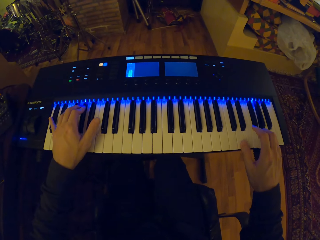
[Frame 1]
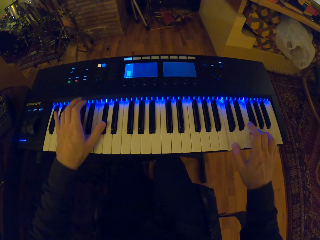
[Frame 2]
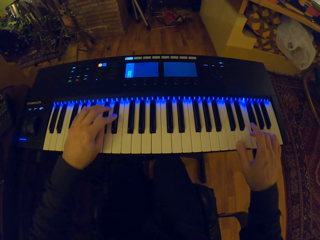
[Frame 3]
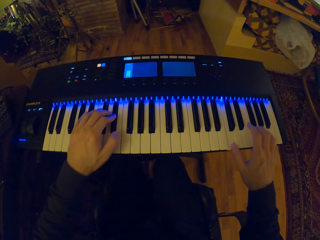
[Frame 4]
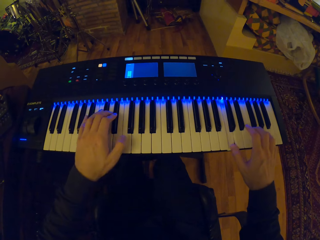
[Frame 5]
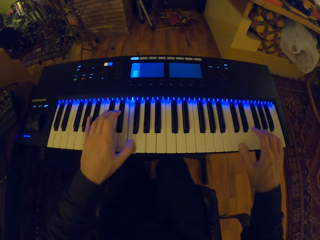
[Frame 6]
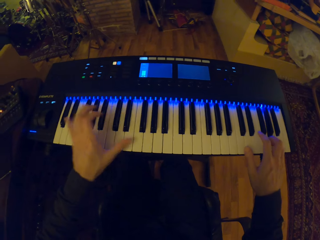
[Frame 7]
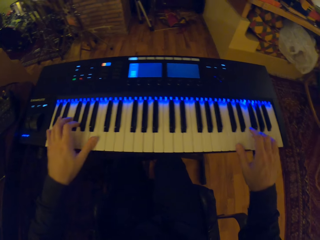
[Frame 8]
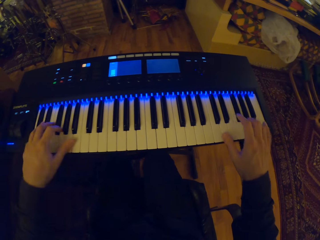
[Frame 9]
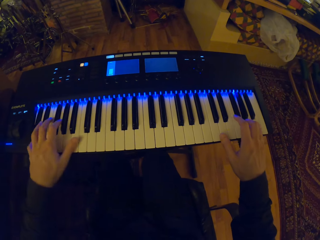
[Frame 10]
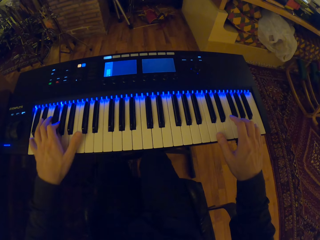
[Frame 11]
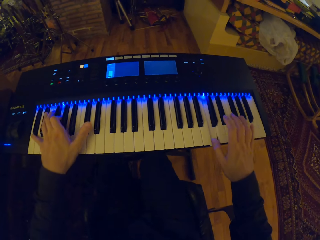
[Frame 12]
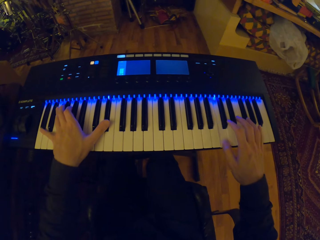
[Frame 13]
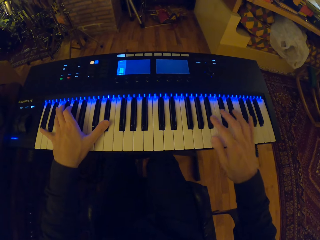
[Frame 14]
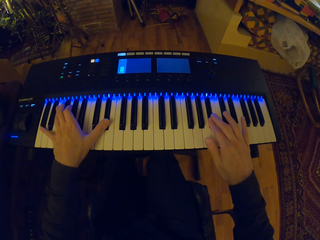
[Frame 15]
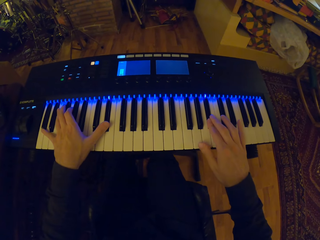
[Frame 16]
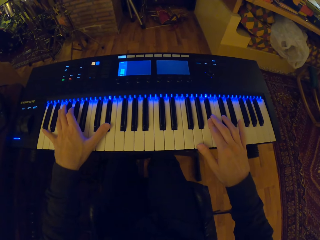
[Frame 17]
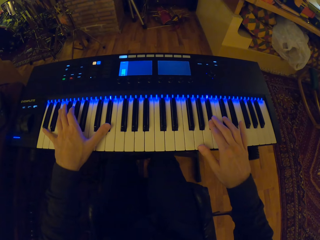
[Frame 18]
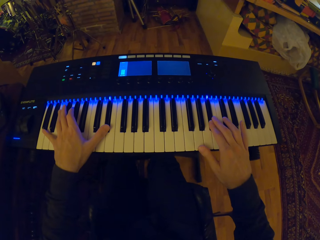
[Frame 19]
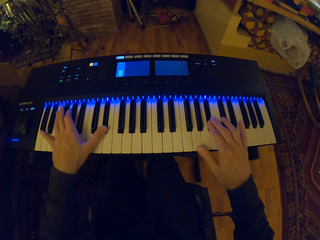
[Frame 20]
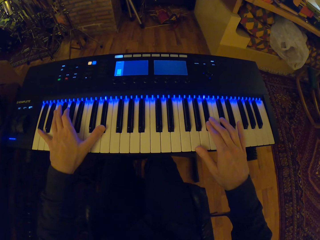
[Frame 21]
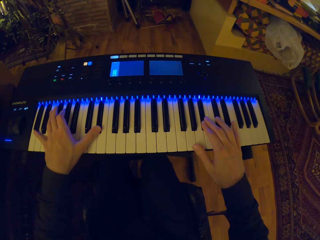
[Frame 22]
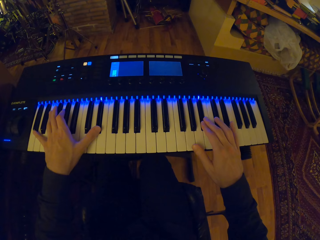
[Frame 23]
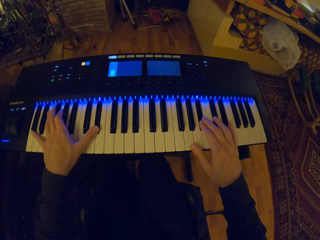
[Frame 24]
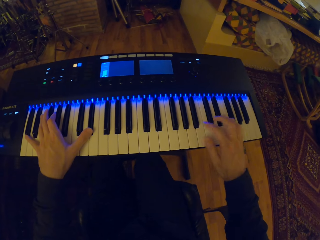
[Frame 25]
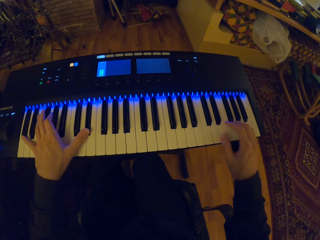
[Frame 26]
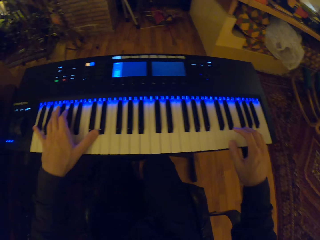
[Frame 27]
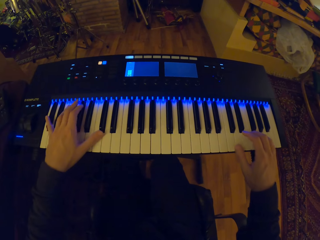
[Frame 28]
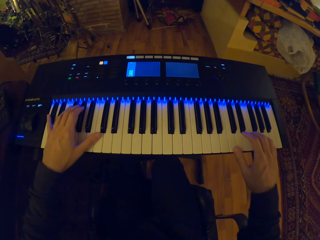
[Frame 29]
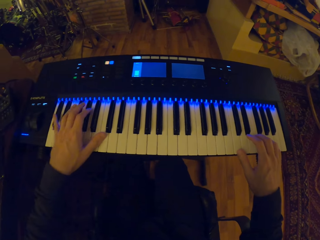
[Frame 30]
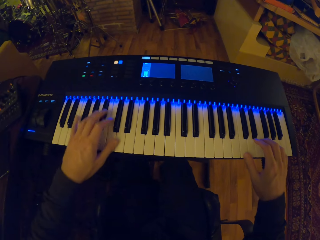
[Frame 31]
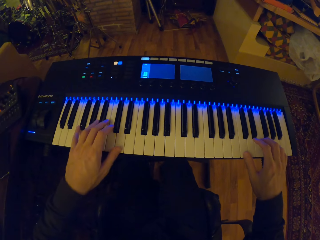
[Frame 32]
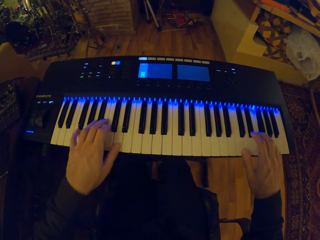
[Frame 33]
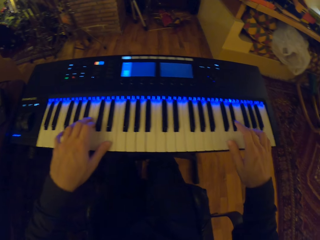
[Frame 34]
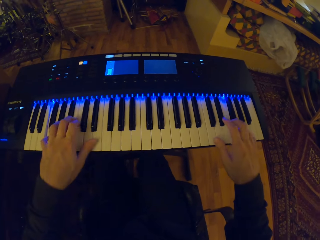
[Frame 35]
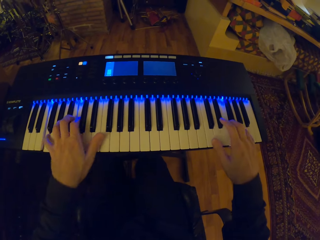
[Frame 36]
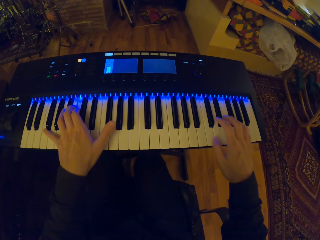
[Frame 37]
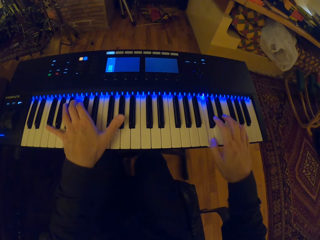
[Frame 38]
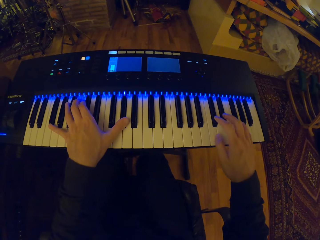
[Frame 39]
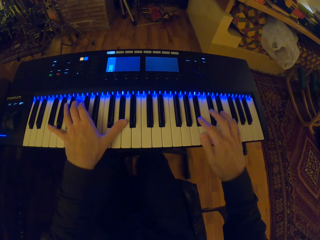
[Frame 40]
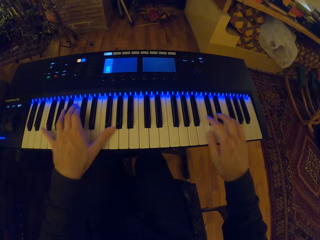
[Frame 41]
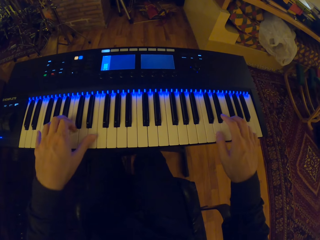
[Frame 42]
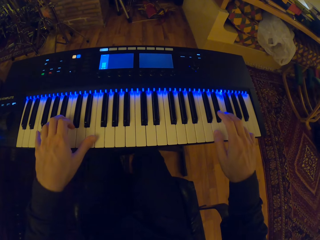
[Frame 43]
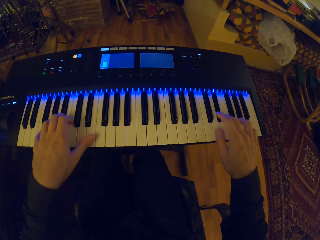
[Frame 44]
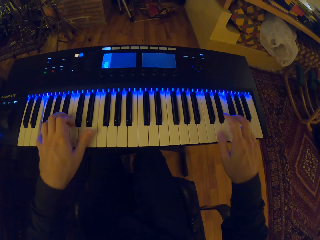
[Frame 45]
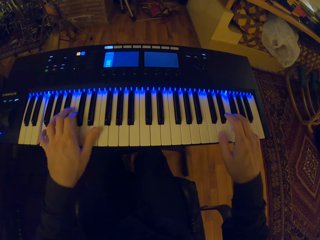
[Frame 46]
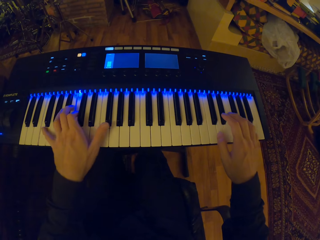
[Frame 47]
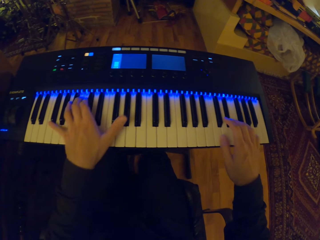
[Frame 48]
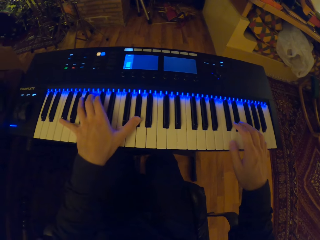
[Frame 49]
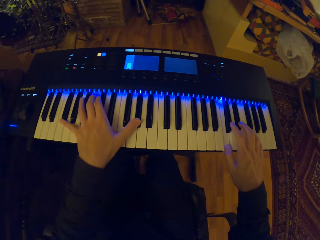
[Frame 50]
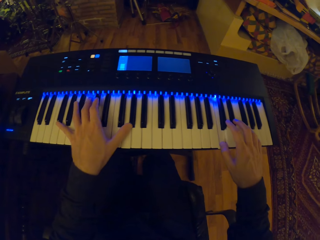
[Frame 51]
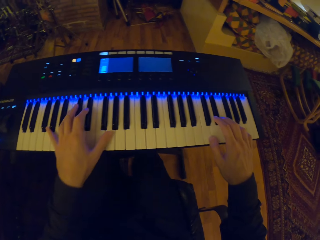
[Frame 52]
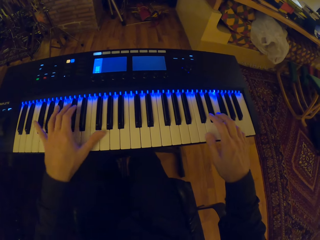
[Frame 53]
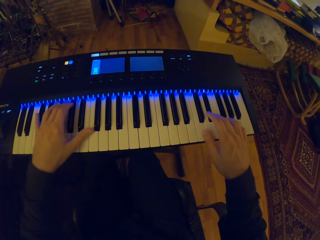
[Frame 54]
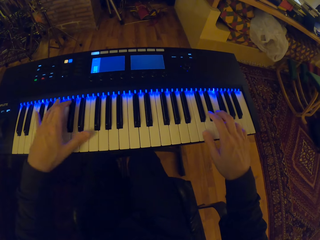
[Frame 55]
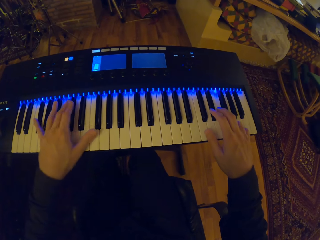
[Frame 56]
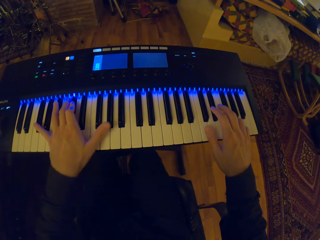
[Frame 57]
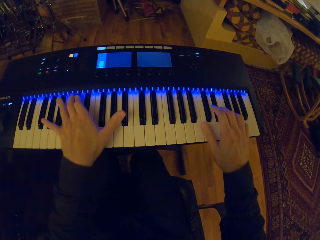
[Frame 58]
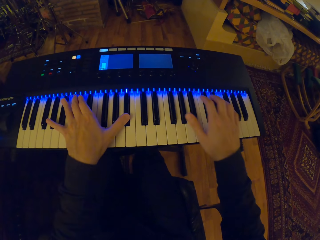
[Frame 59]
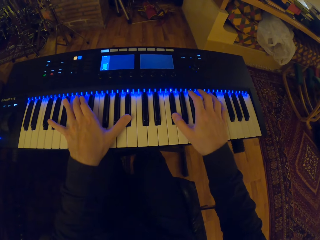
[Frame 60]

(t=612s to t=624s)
The camera wearer pauses playing piano. They play piano.

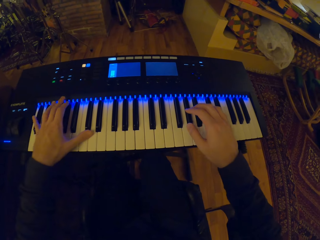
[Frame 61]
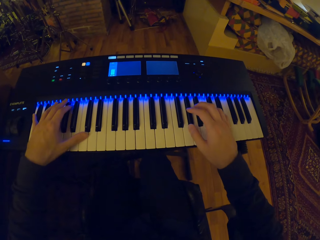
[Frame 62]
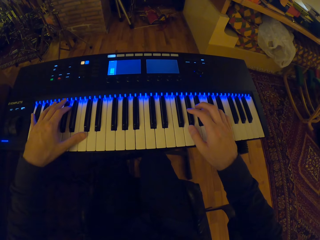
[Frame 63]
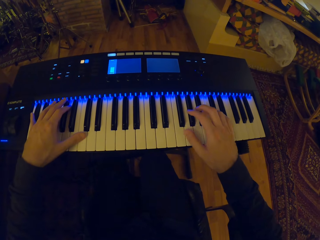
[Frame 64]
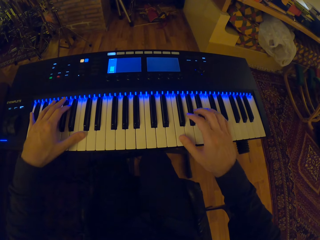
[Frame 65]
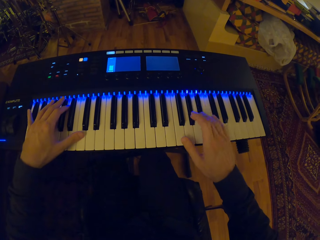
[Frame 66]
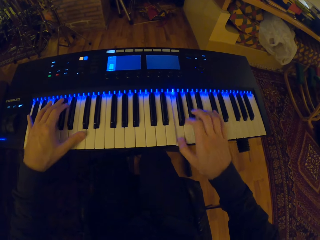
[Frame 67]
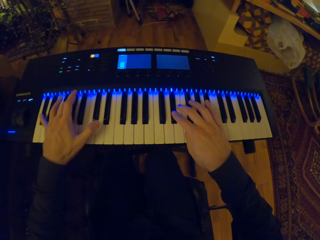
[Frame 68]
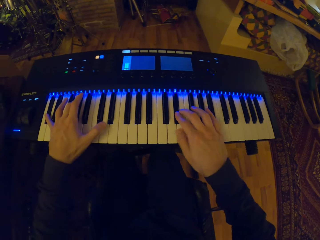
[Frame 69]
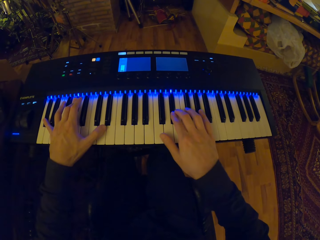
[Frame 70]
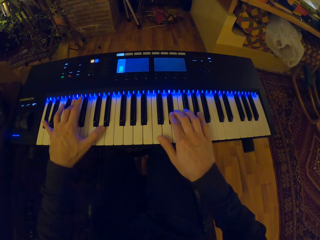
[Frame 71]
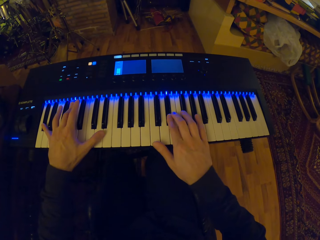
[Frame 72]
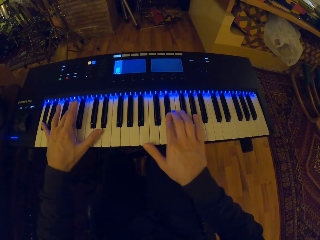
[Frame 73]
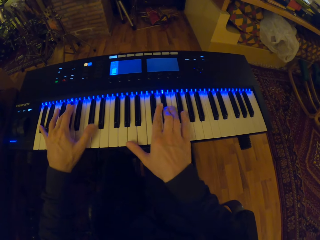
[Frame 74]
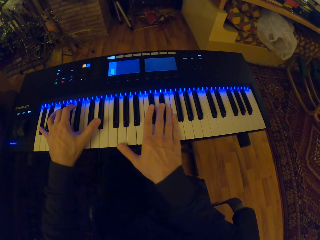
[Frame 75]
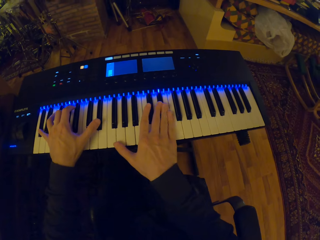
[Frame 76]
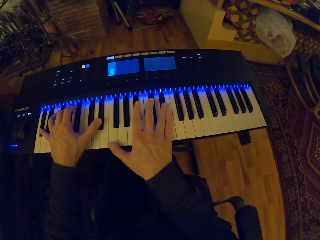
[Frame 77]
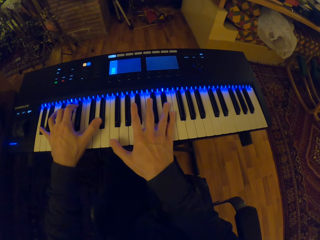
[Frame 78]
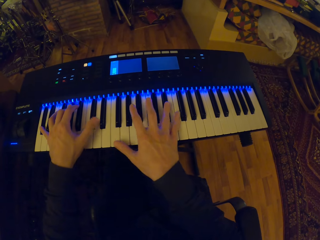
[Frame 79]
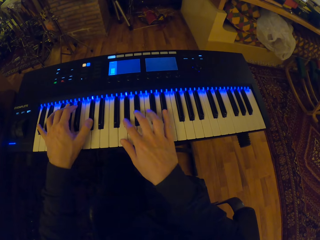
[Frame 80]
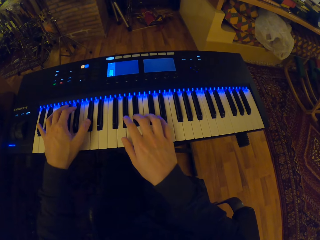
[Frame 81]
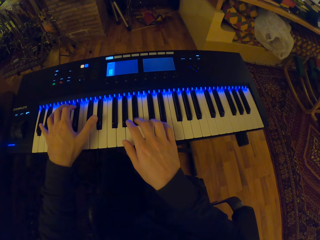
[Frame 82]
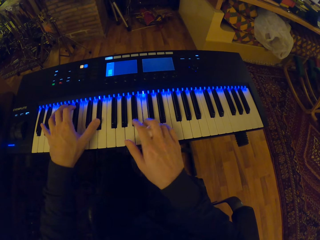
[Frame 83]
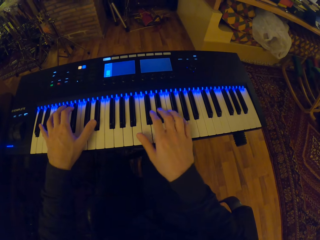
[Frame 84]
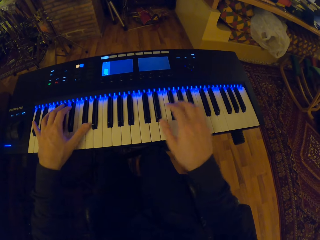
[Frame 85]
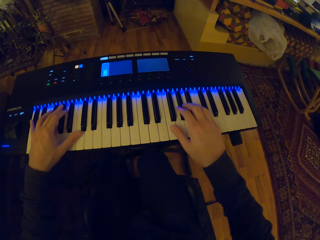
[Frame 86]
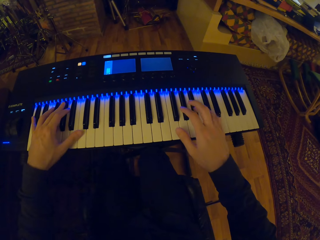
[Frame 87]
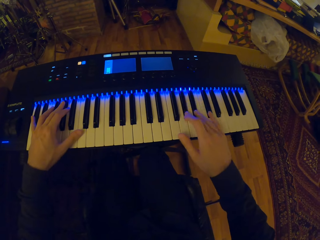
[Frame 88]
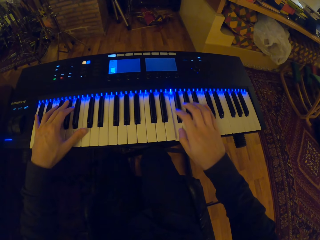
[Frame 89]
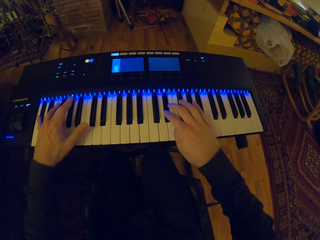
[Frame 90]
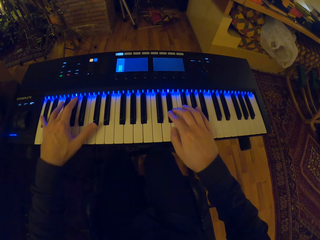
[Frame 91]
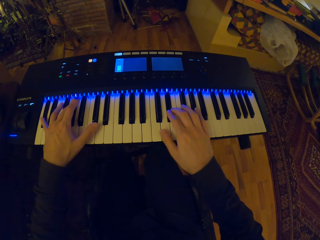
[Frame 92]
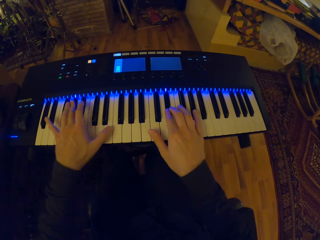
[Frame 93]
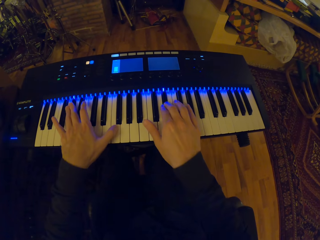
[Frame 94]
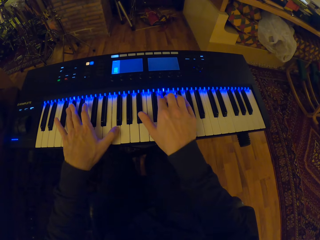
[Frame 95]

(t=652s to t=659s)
The camera wearer pauses playing piano. They play piano.

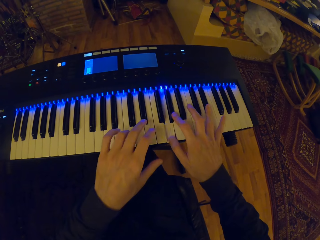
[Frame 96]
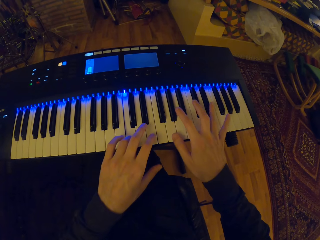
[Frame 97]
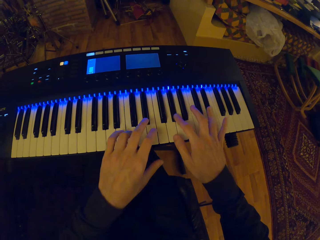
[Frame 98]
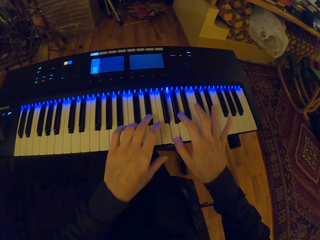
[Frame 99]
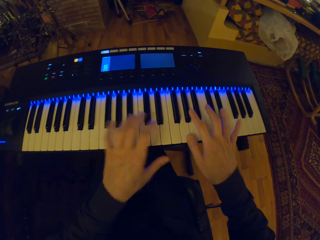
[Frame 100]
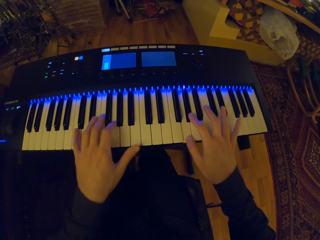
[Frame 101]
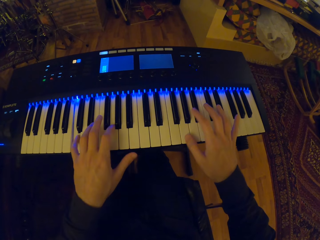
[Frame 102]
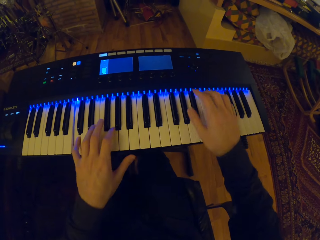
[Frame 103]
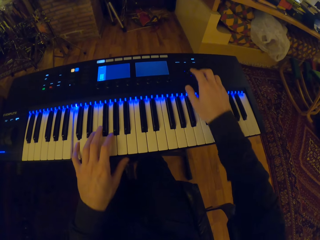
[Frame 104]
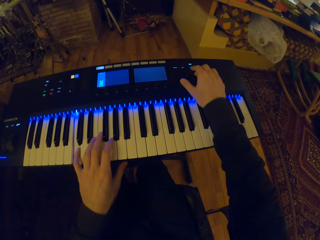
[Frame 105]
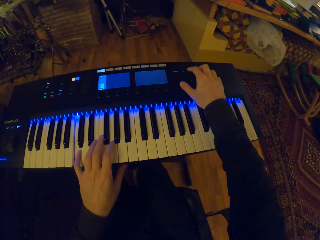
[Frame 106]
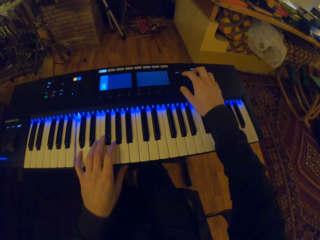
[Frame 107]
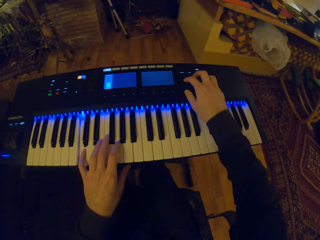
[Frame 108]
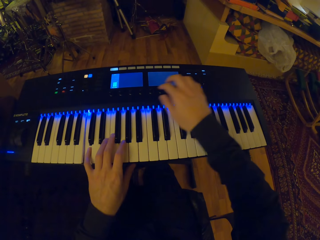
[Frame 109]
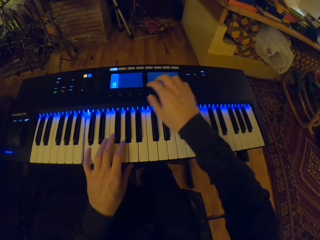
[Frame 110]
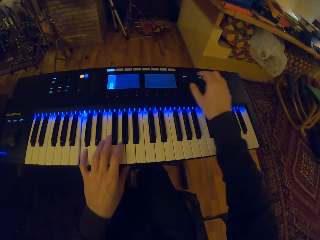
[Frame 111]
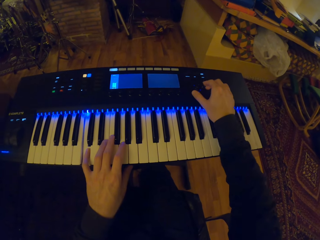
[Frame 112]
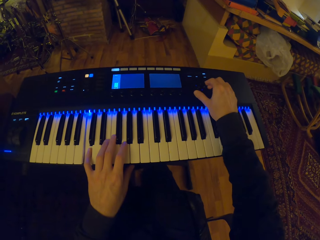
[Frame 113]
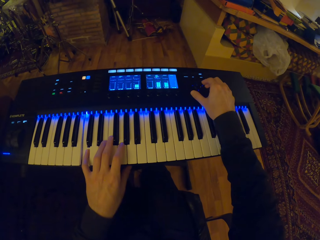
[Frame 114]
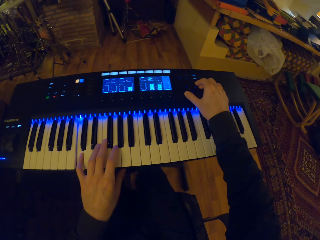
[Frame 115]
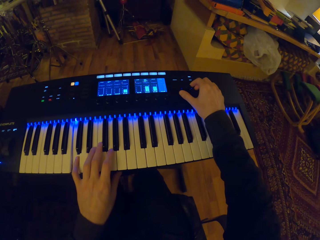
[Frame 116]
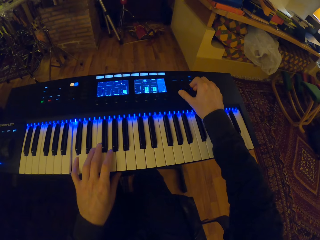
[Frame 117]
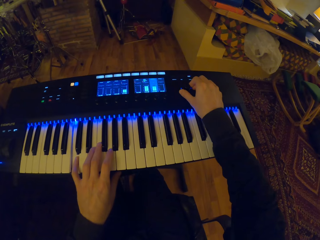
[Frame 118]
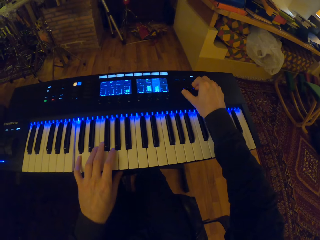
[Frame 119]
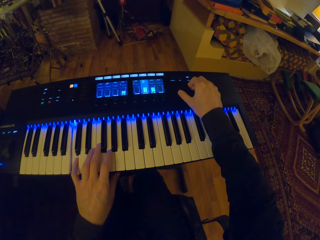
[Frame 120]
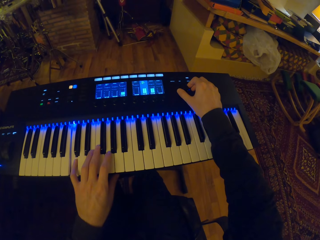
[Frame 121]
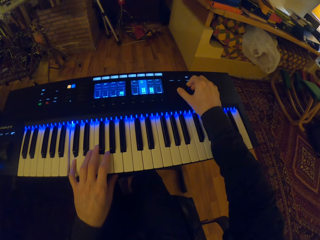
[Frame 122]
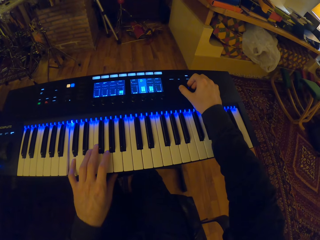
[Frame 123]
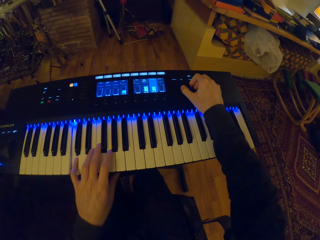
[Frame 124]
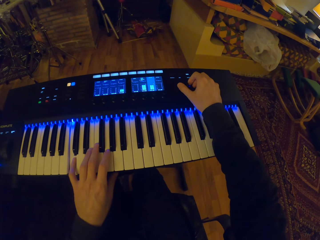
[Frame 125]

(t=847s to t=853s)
The camera wearer presses a button on the keyboard with his right hand. He rotates a knob on the keyboard with his right hand.
